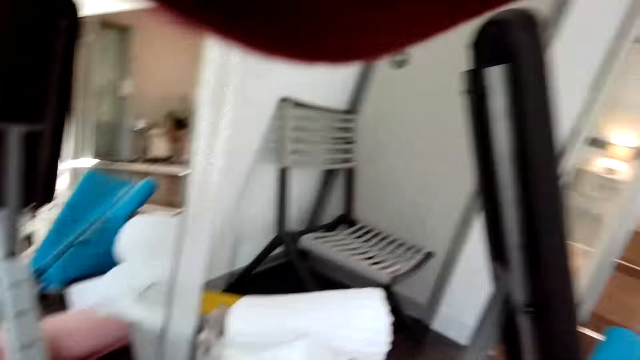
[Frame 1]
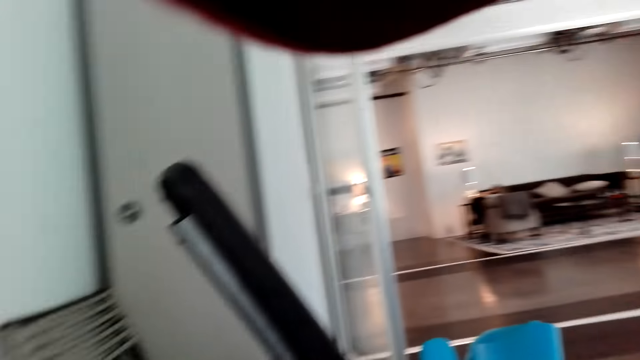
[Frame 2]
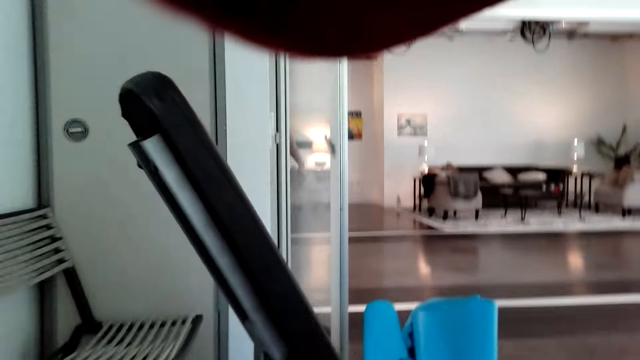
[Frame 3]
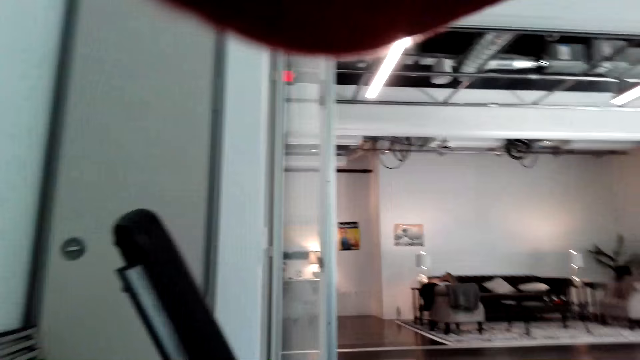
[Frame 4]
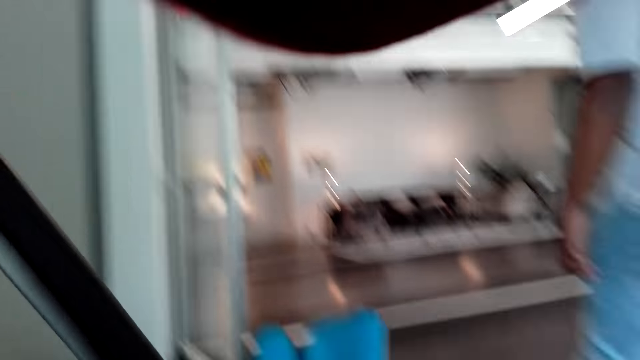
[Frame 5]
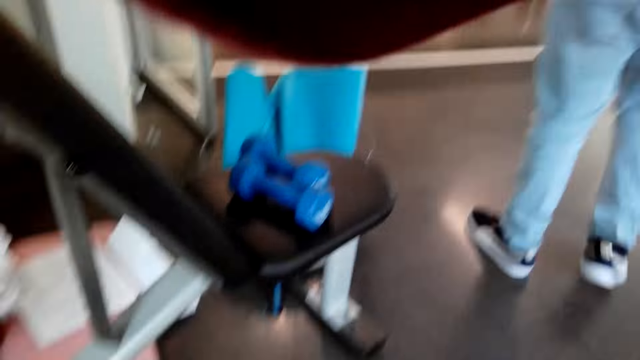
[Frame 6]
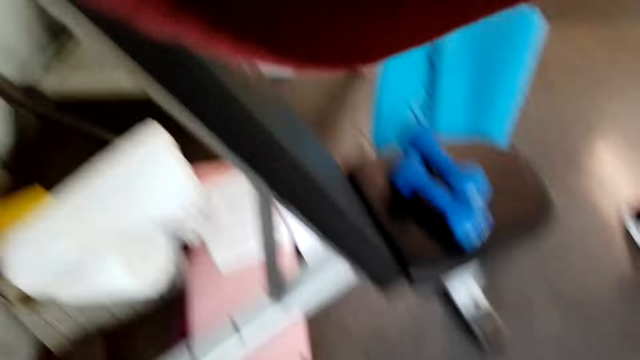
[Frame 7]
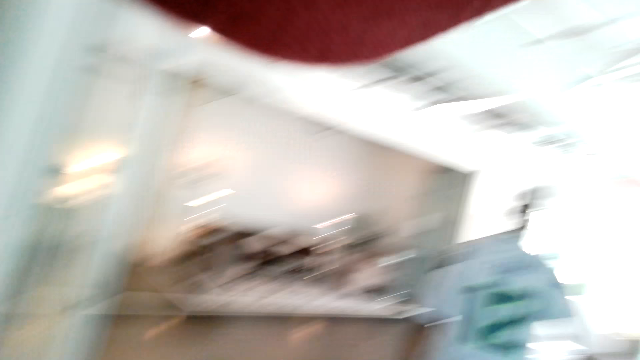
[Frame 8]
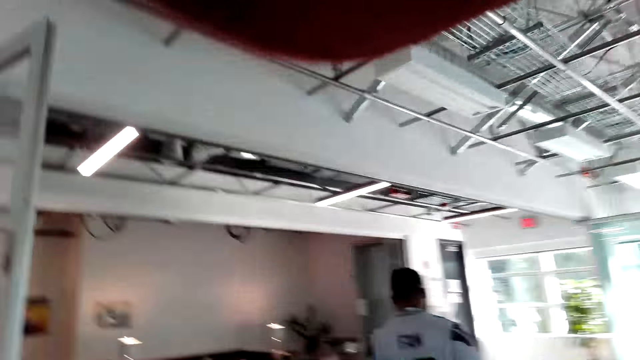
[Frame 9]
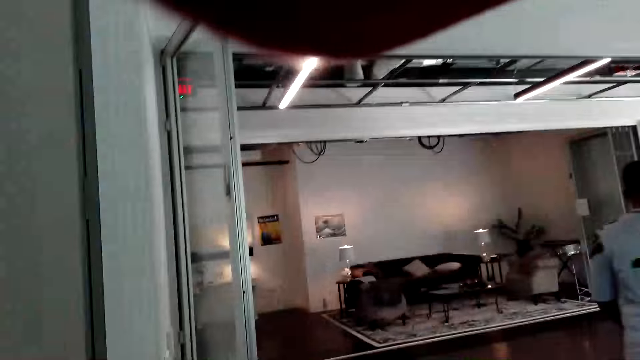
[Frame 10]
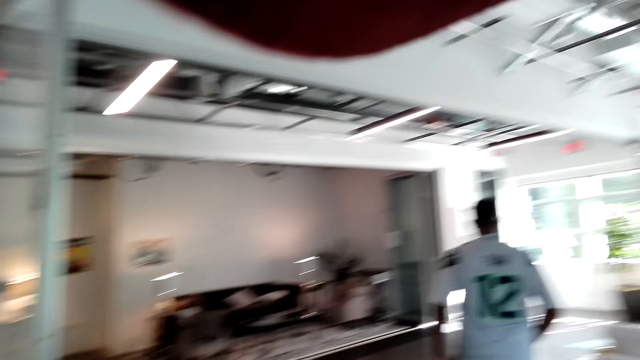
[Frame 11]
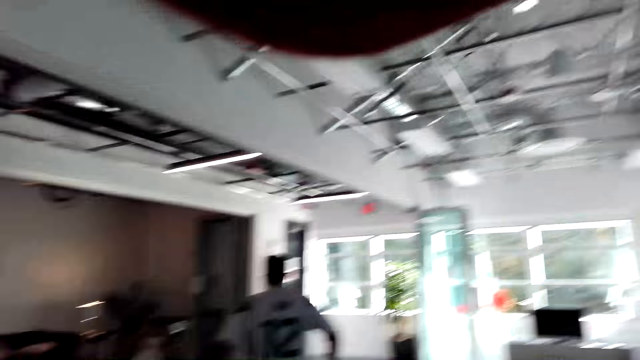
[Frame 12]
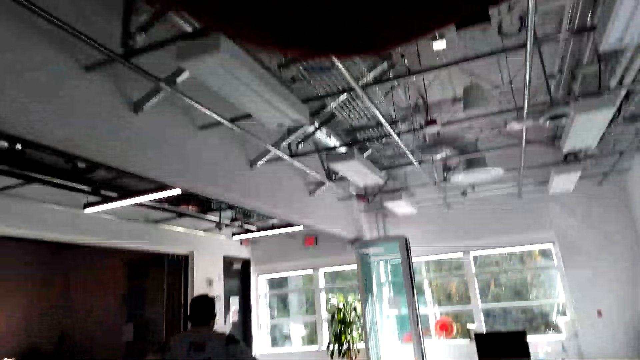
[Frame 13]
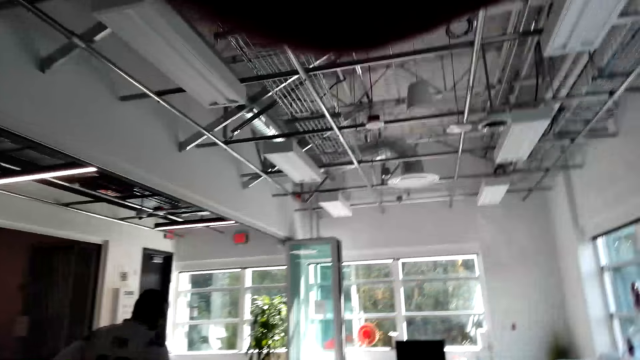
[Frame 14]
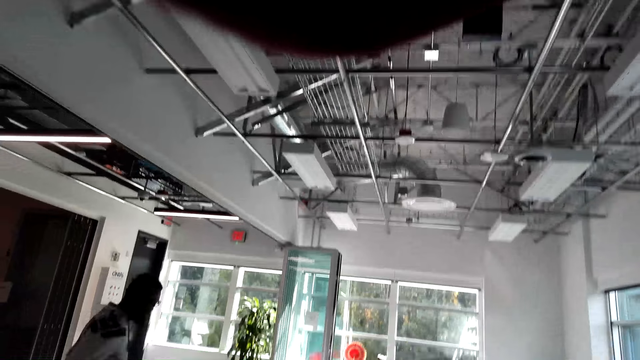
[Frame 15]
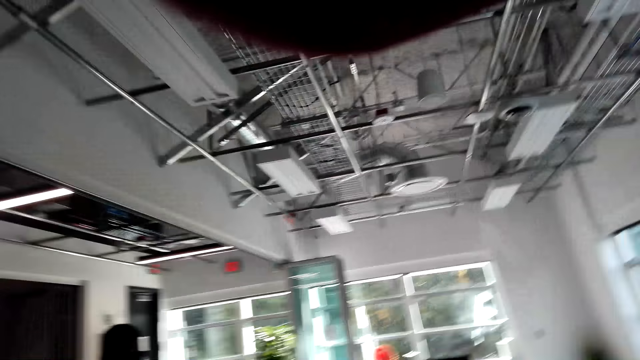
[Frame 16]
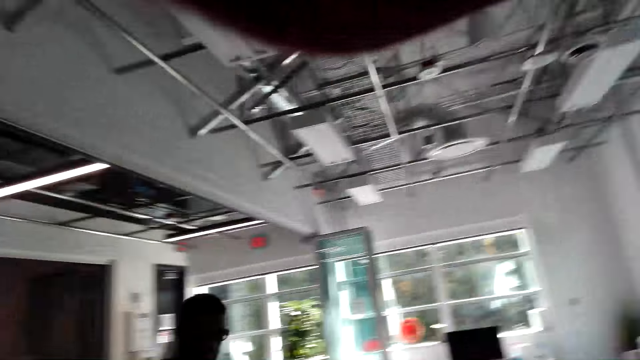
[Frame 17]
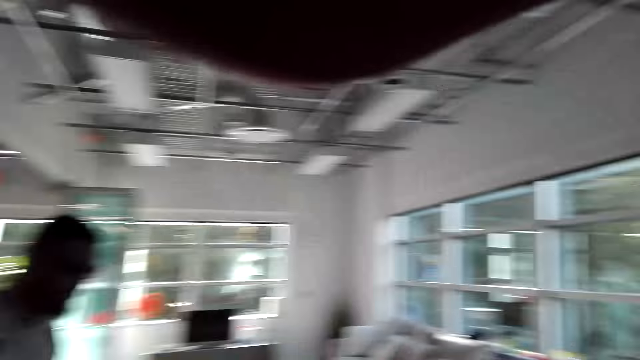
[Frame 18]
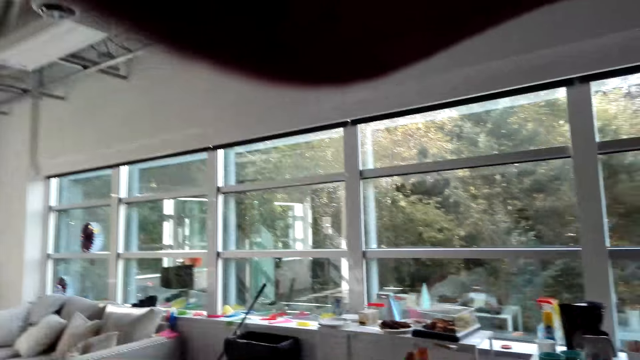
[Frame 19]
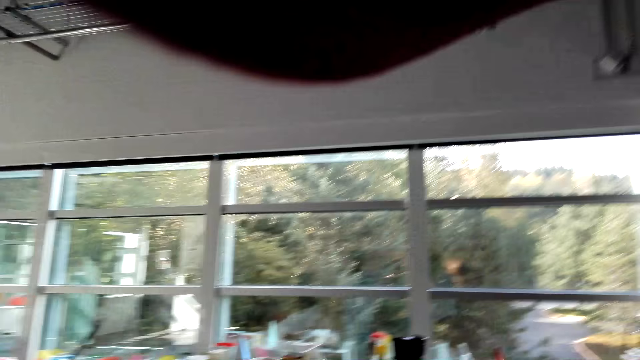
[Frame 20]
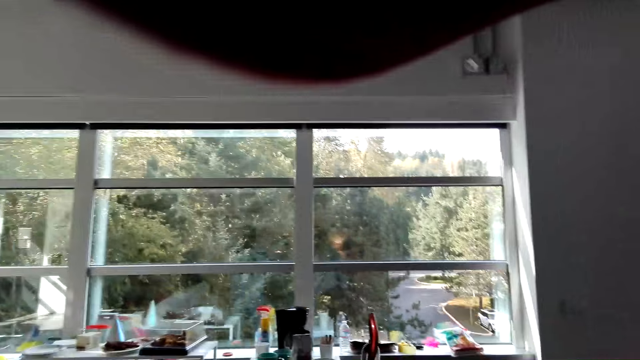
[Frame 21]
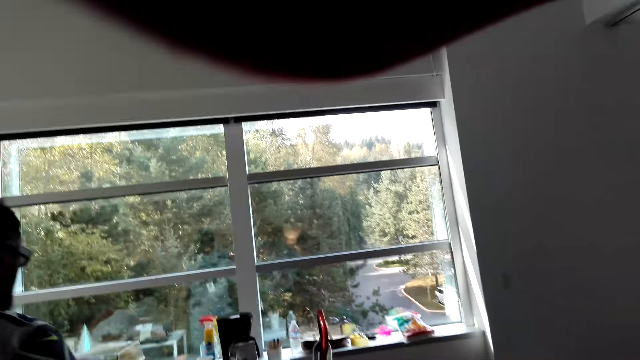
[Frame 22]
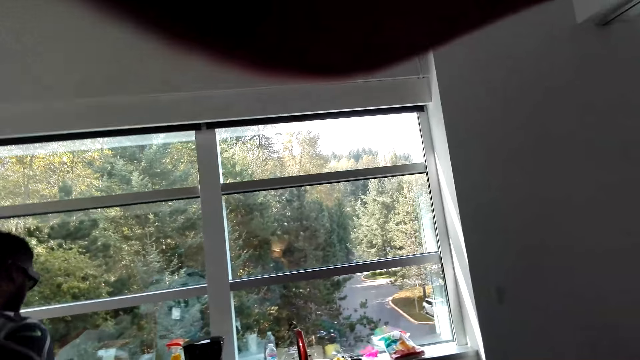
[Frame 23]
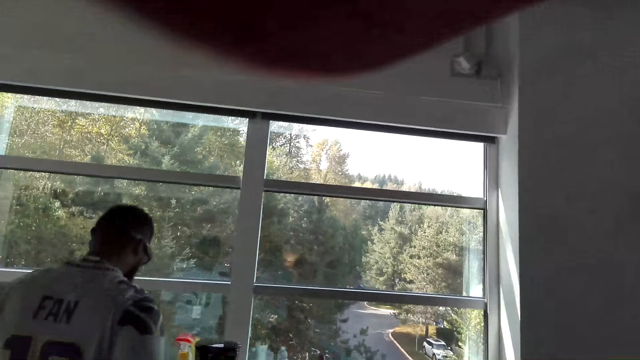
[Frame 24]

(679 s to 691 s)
A man walks in the house. The camera wearer communicates to the man. They walk in the house and communicate to the man.

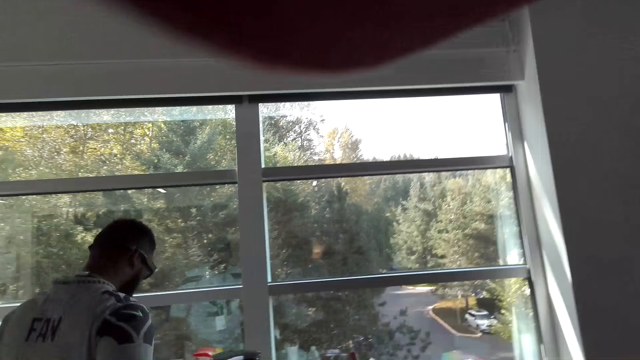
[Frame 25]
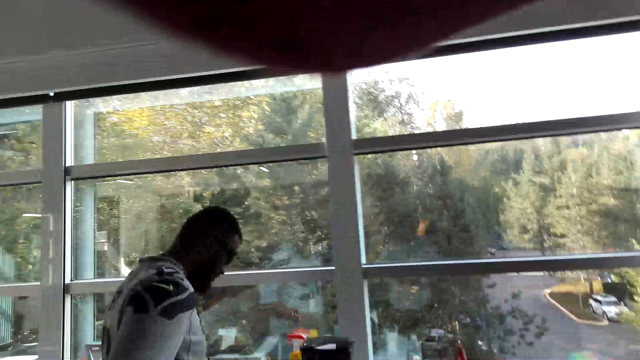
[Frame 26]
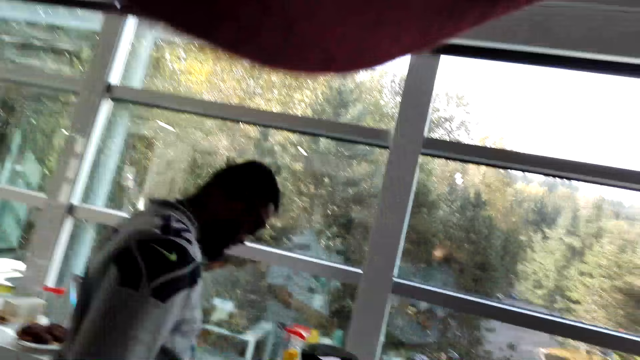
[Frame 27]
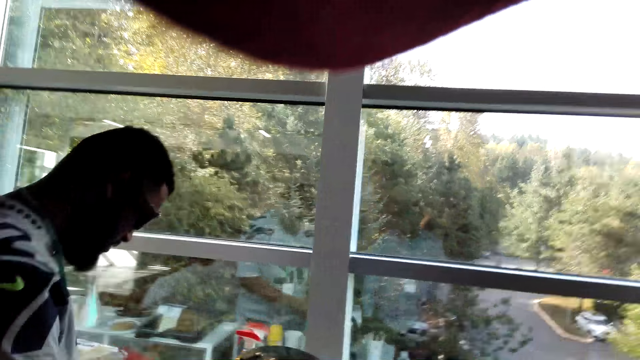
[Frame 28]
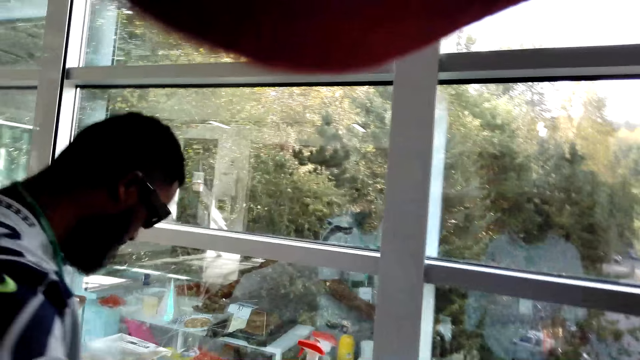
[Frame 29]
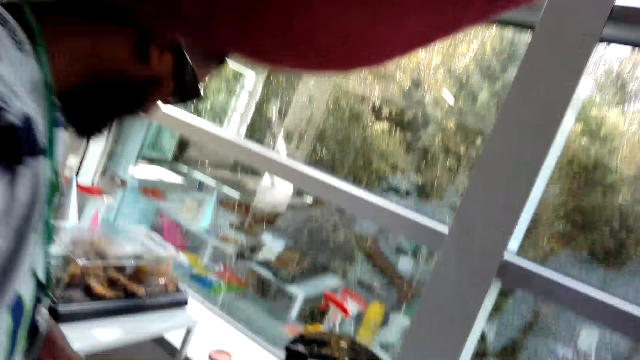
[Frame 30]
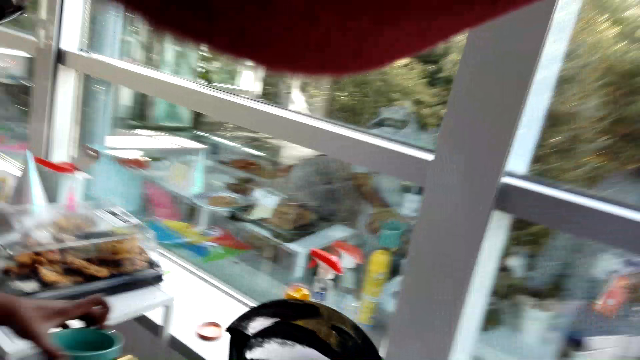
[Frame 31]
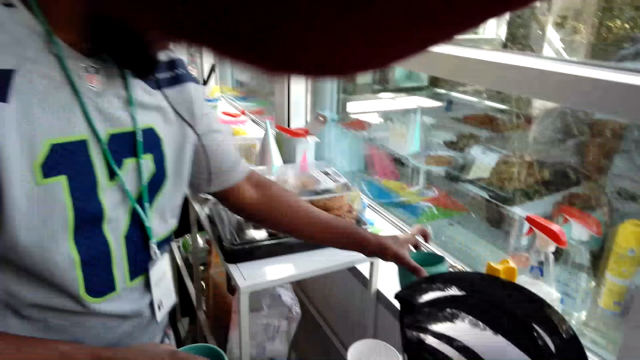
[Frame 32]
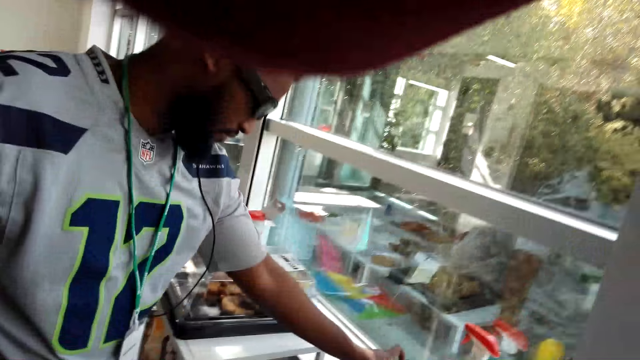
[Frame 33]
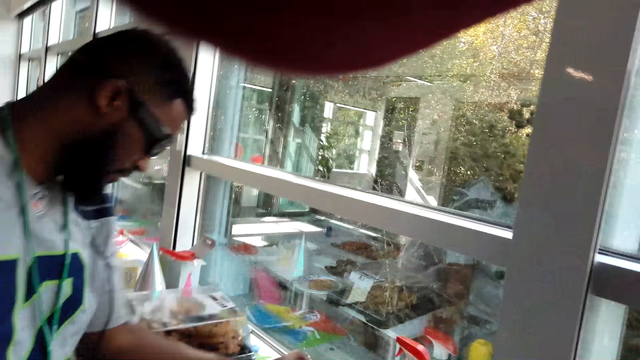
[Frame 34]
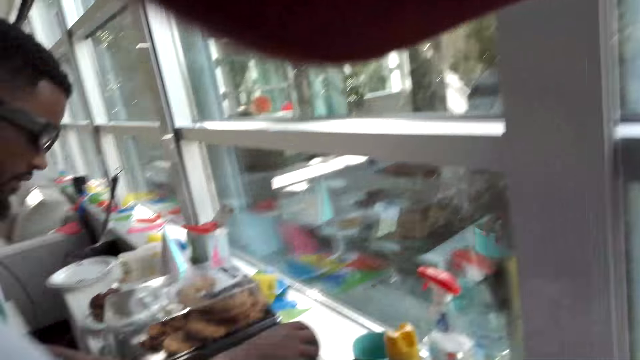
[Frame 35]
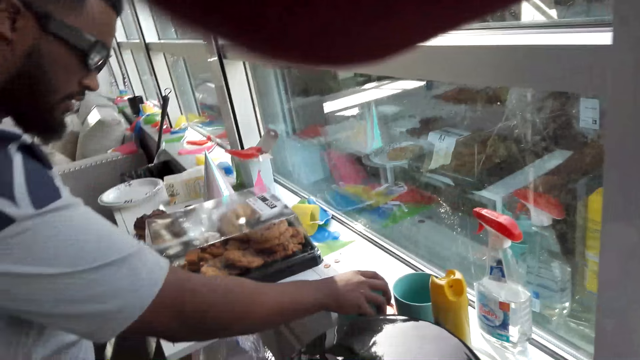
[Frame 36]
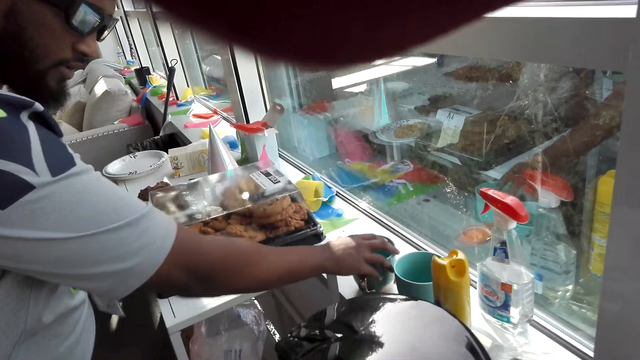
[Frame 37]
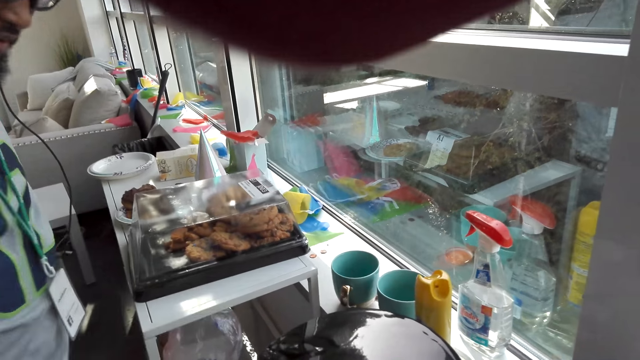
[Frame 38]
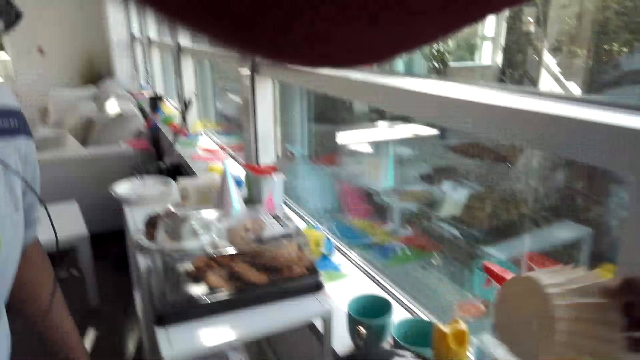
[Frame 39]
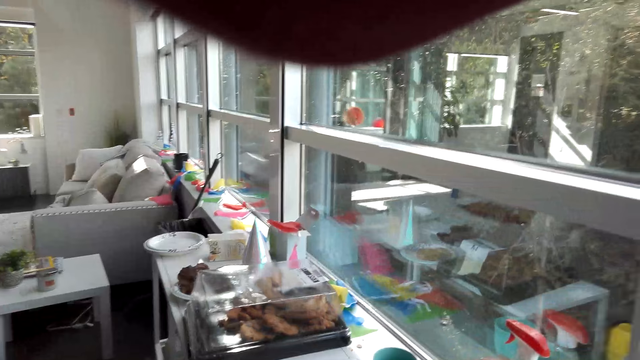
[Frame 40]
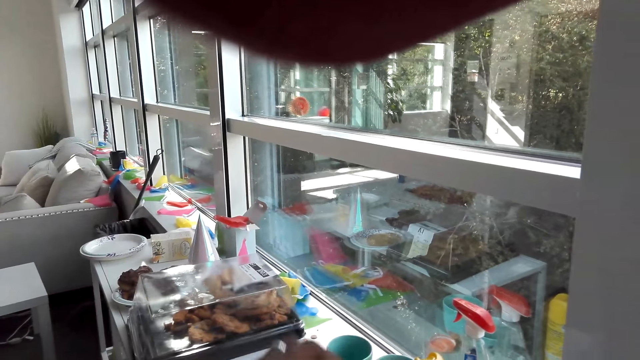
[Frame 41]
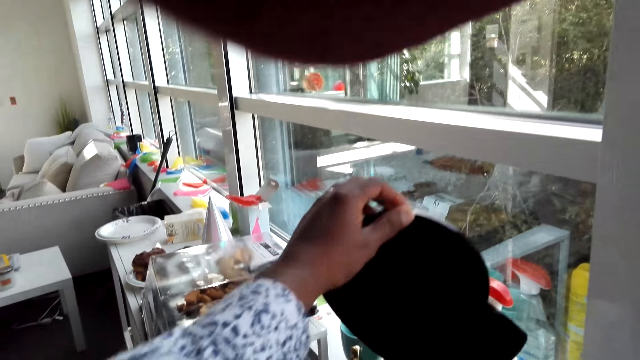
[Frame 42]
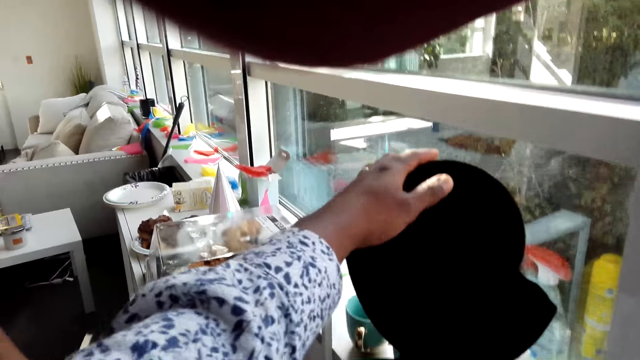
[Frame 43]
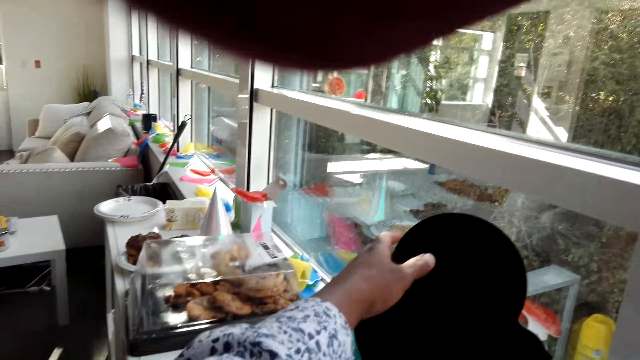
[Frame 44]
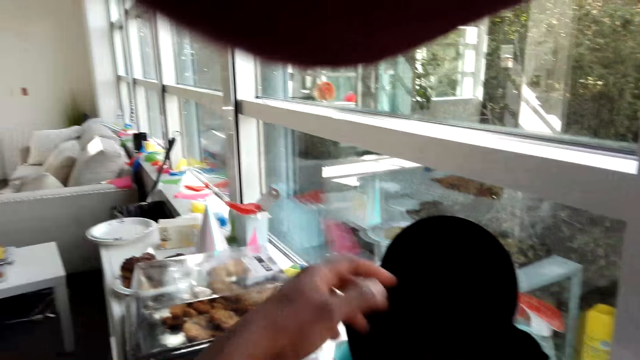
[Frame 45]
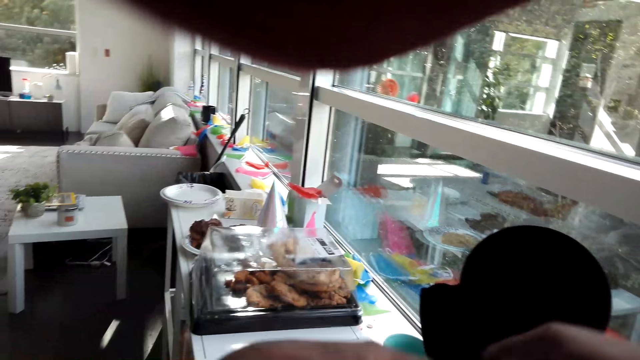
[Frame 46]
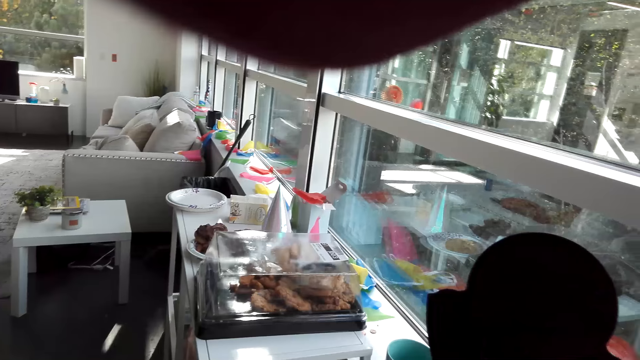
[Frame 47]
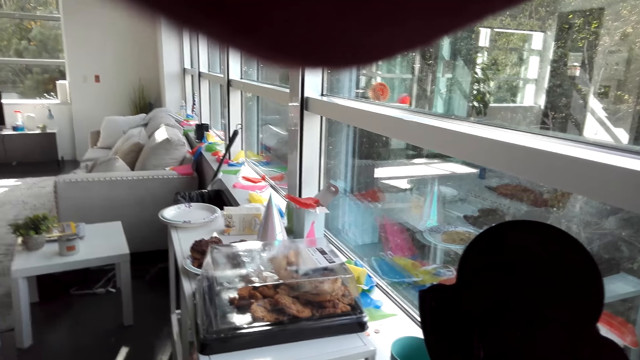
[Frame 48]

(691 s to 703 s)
A man picks up a mug. The camera wearer communicates to the man. They reposition the mug. The man touches the cup. The camera wearer picks up a filter. They communicate to the man. They open an electric kettle or jug of boiling water. They communicate to the man.
